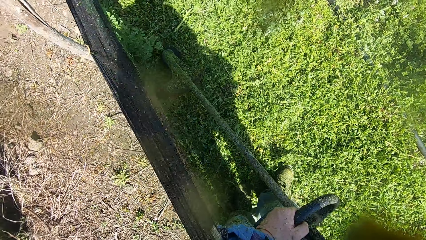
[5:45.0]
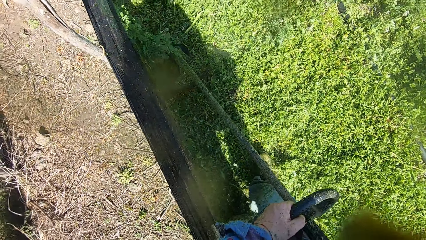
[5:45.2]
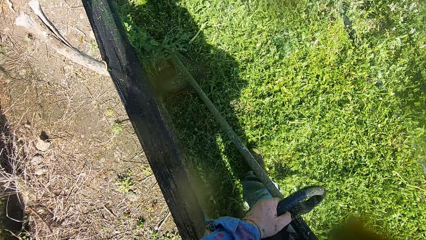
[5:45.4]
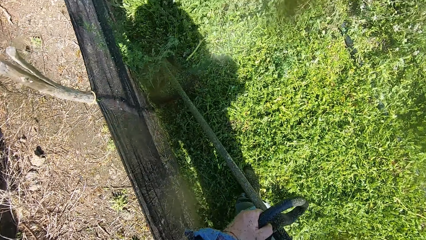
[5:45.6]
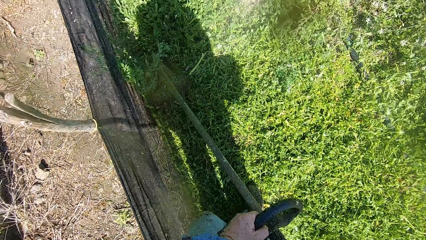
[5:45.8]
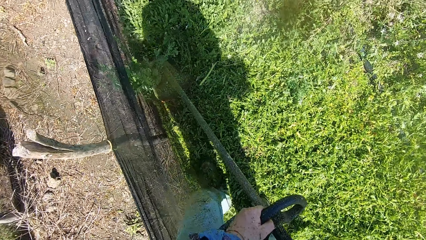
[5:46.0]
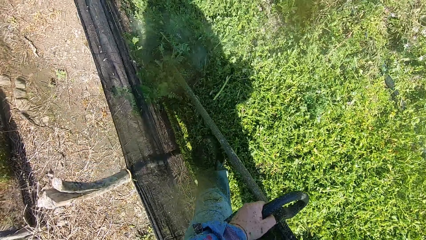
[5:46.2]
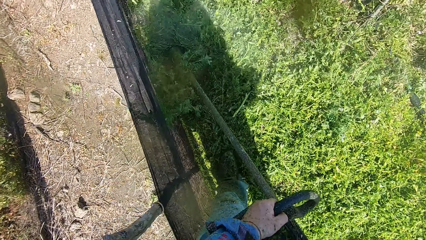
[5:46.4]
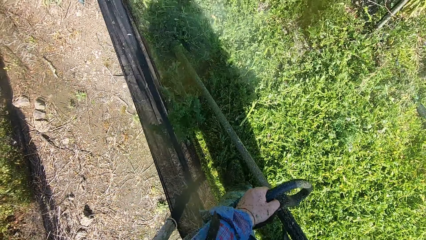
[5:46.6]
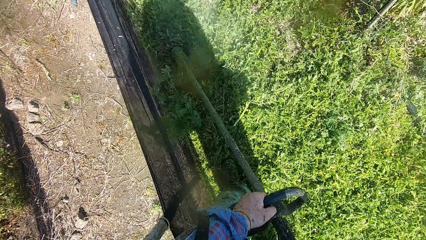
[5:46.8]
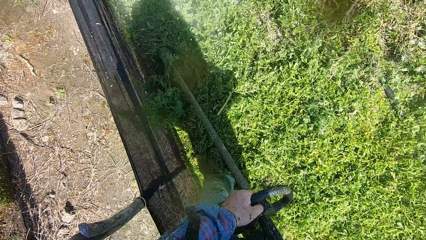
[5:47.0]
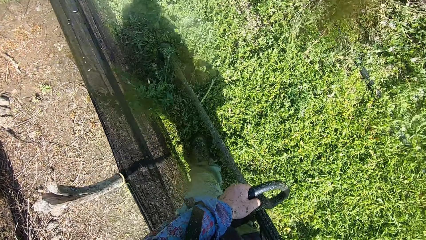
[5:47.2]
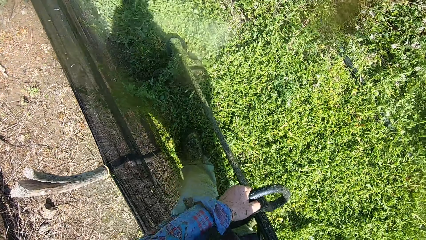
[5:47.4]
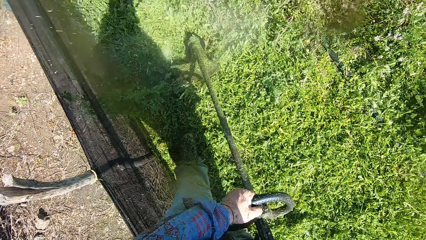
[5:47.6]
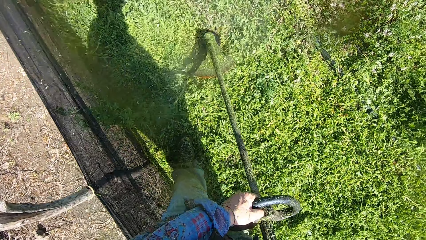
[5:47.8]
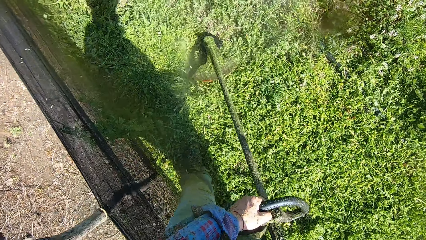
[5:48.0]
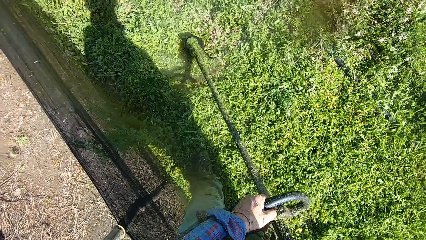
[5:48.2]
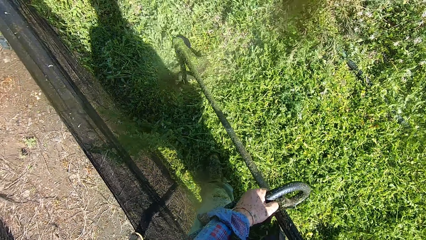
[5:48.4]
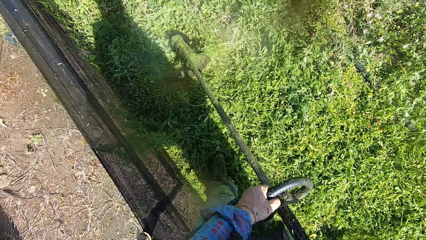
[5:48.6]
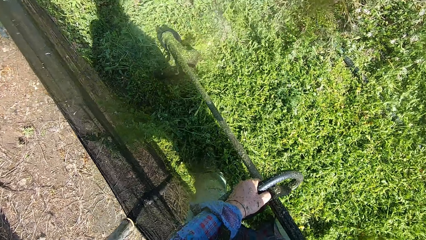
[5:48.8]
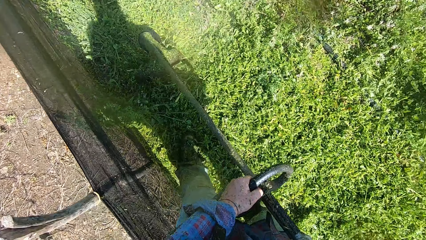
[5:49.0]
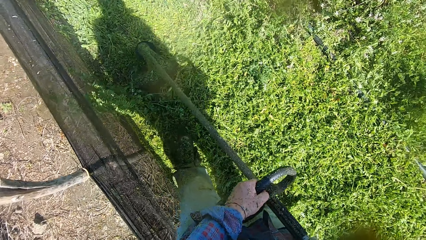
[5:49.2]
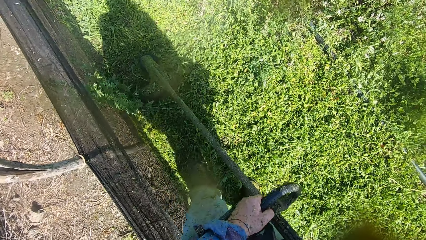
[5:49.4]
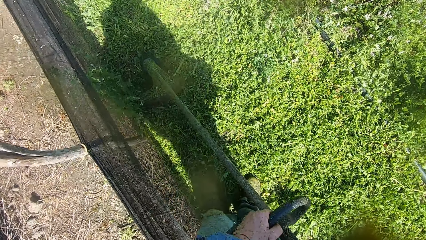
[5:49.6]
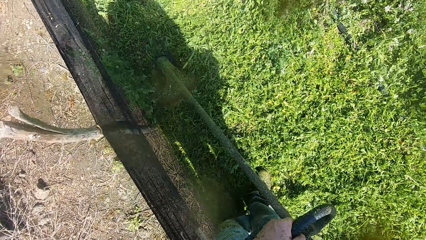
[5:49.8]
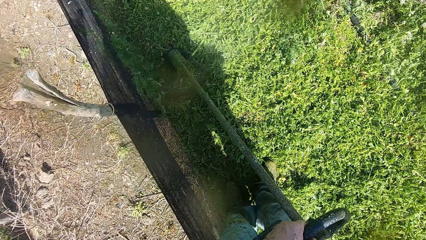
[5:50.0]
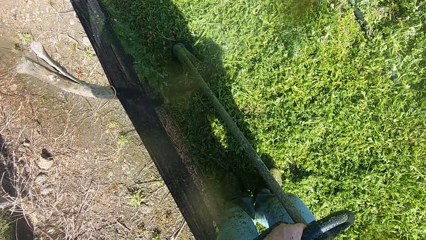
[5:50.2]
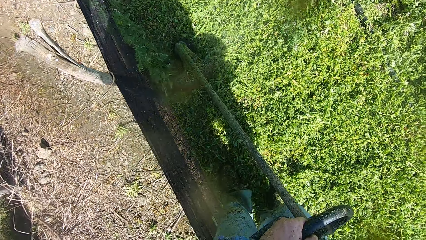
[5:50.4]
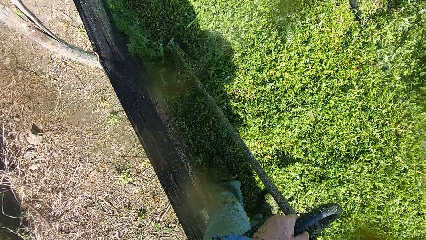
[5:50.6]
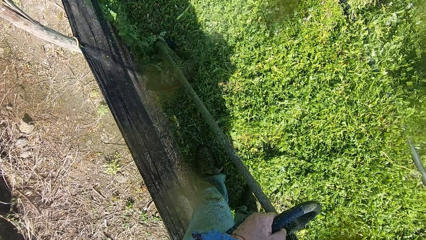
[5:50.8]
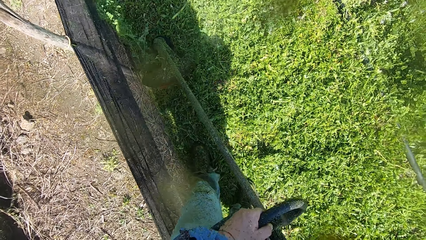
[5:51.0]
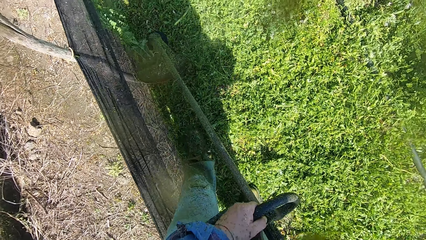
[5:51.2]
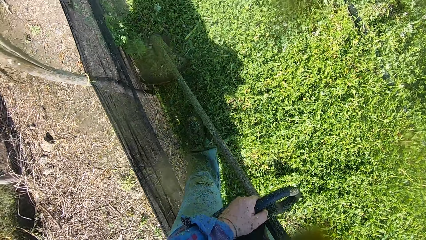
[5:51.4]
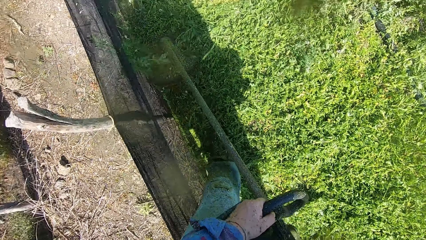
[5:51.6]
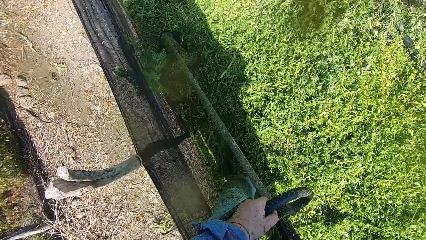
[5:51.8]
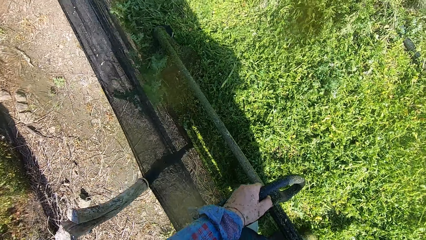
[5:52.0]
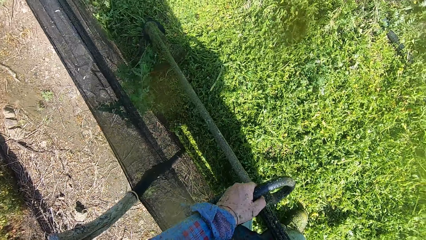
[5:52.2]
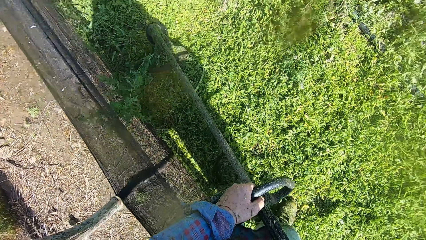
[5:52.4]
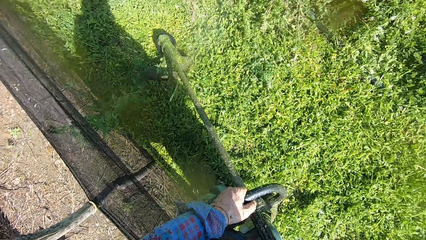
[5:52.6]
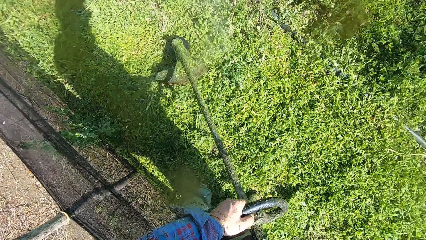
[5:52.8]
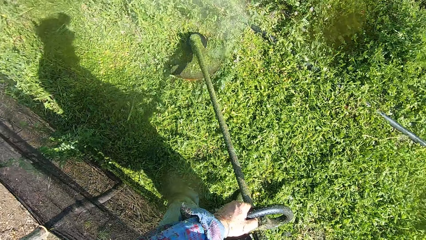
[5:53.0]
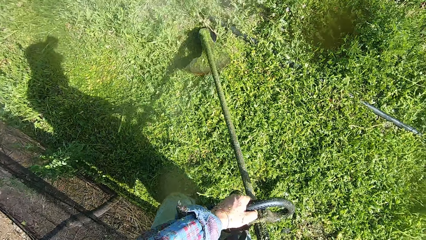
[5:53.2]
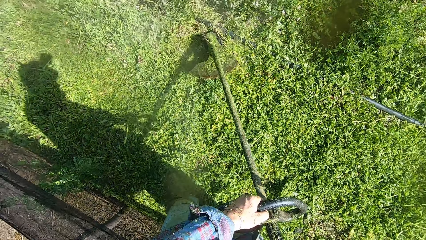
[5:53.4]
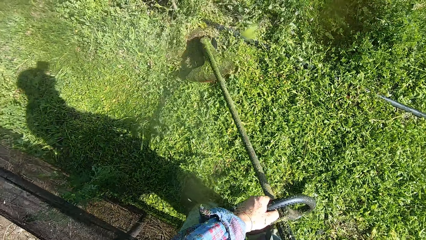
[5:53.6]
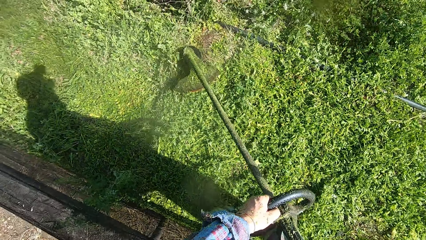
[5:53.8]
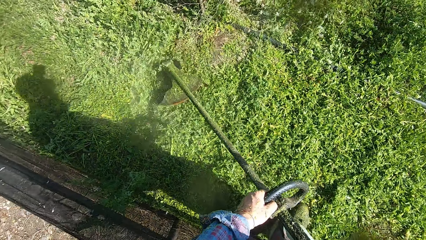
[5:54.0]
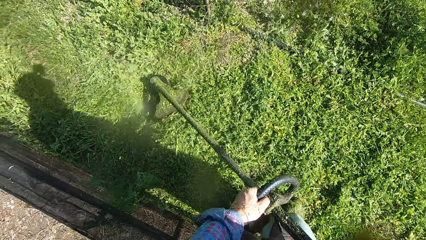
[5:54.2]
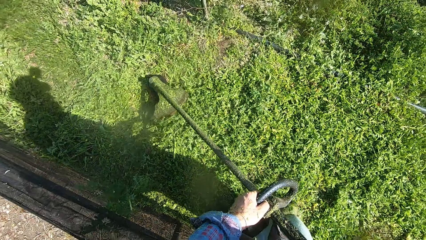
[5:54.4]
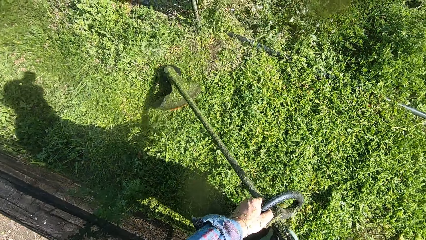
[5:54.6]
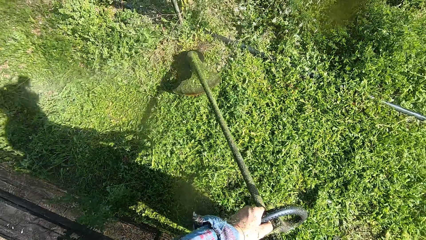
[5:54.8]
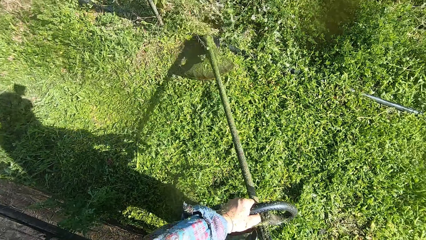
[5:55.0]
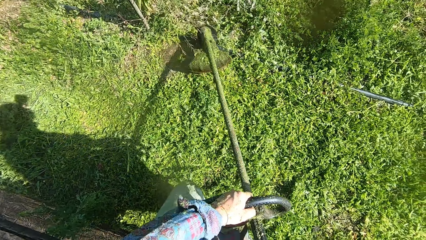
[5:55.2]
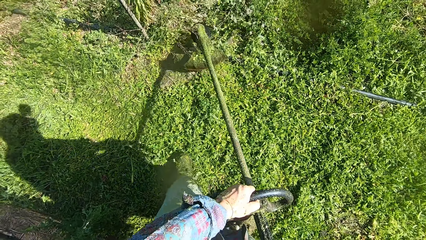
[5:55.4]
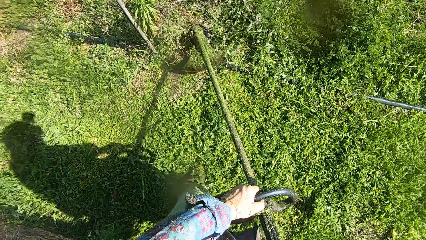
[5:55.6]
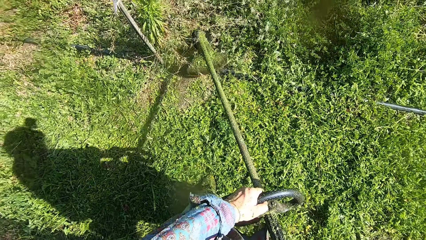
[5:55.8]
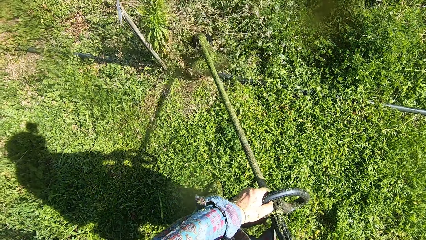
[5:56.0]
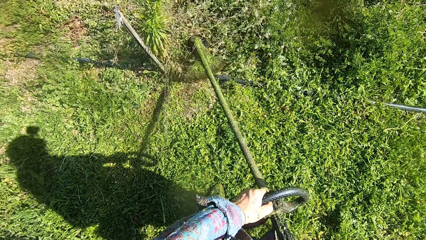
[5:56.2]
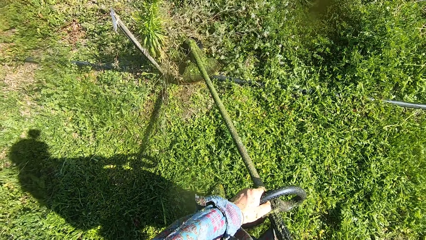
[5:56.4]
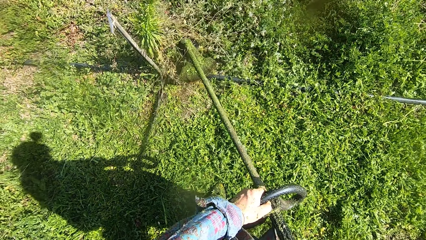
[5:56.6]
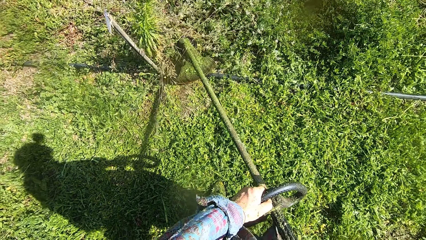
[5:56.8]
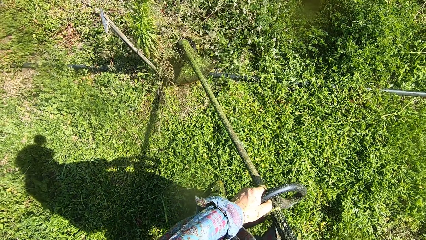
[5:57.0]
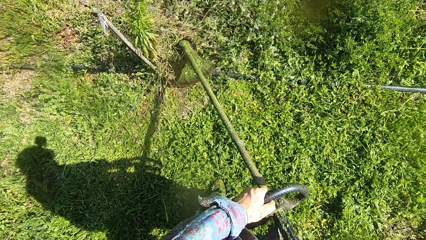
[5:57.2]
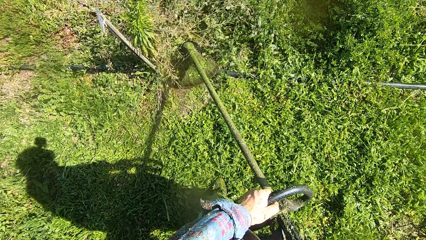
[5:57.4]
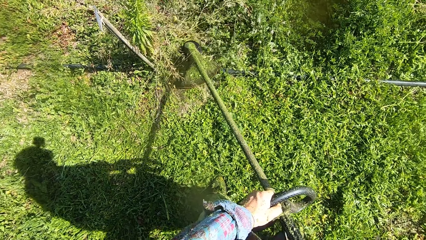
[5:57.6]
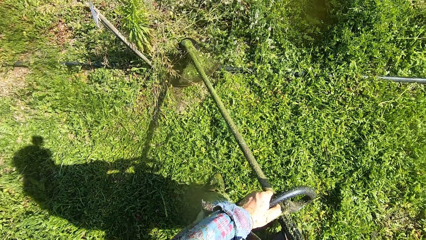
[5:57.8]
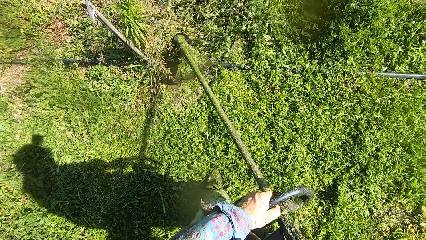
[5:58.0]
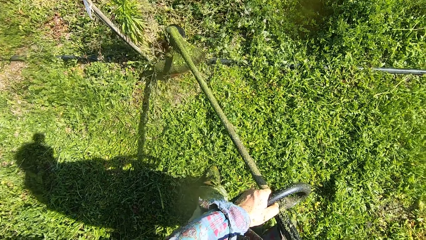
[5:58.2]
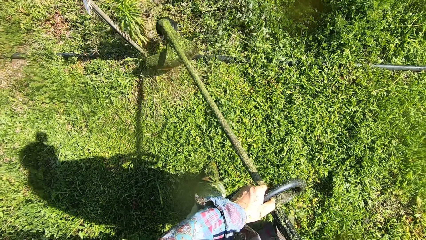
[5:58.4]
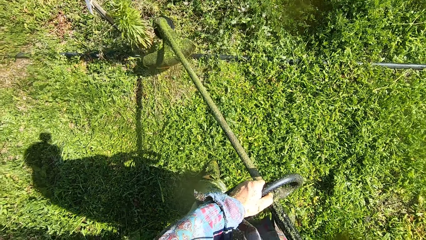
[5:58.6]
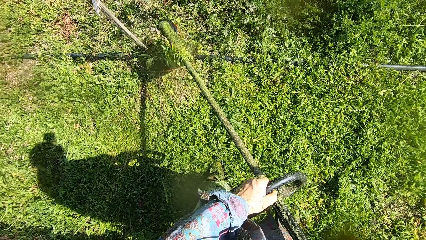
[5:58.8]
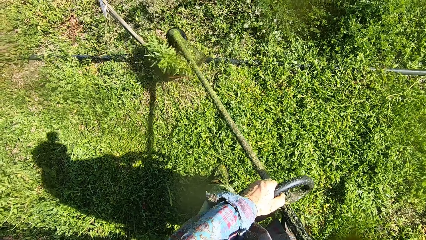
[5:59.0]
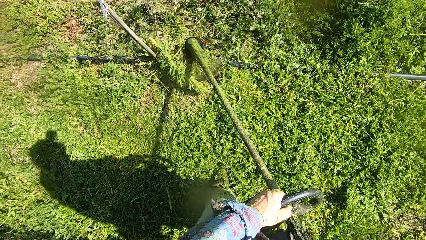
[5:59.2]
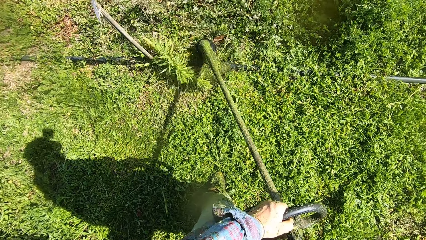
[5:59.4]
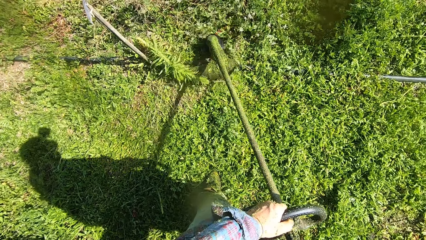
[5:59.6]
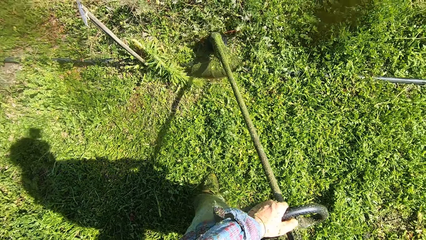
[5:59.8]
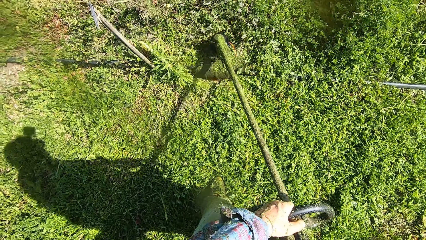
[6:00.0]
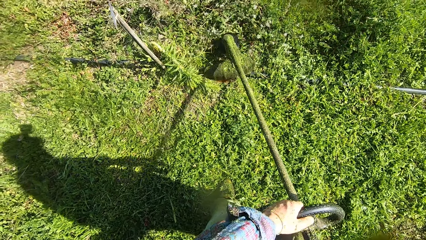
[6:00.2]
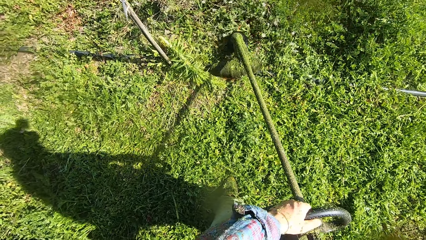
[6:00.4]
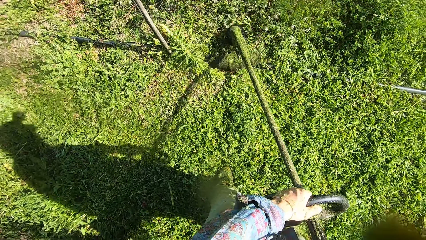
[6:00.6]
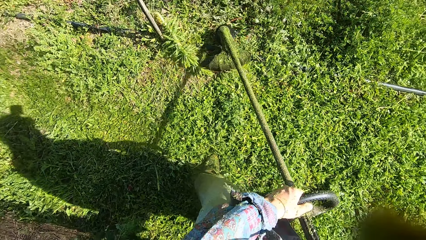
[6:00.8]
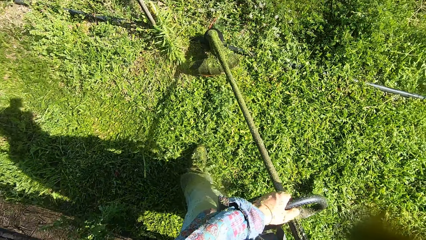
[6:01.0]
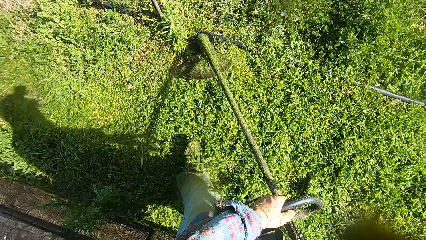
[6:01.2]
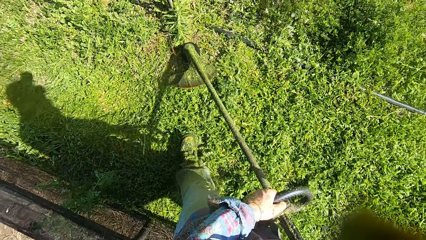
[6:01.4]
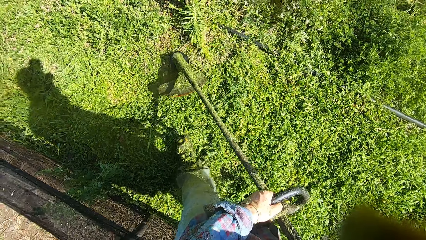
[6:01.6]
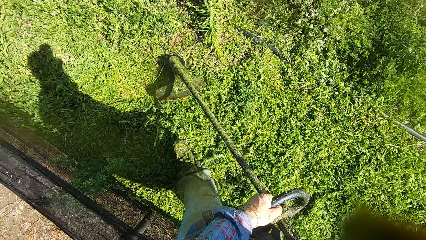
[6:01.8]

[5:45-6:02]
The camera wearer walks on the grass. They cut grass with a brush cutter. They turn off the grass trimmer.
